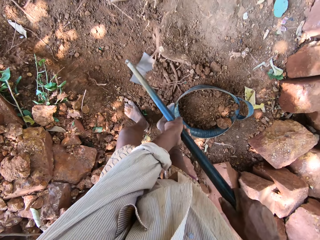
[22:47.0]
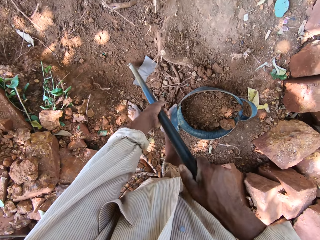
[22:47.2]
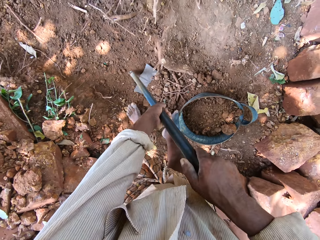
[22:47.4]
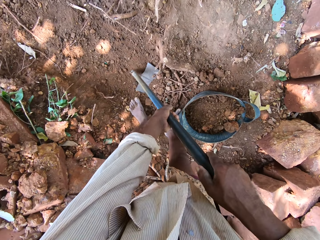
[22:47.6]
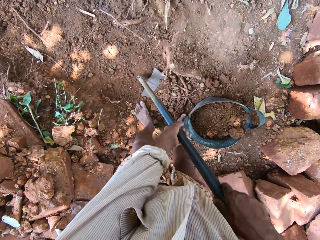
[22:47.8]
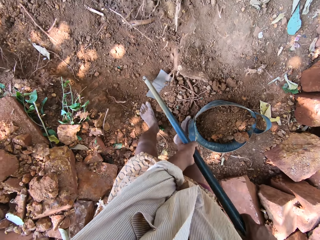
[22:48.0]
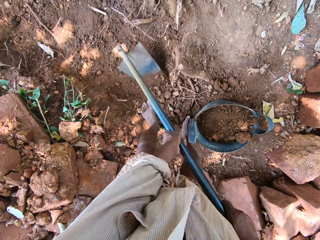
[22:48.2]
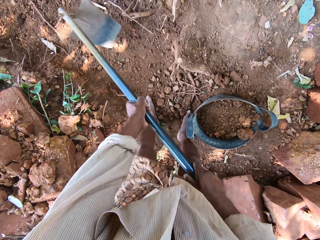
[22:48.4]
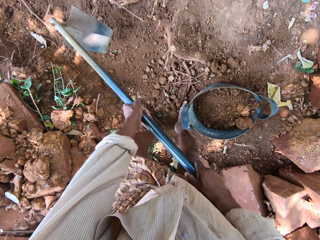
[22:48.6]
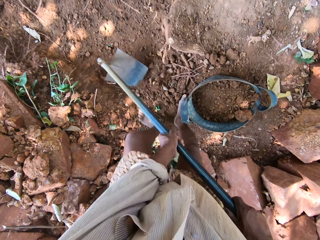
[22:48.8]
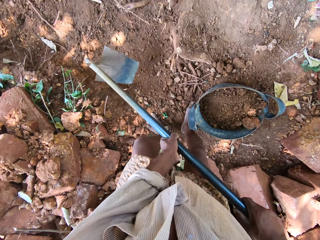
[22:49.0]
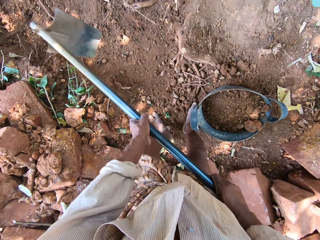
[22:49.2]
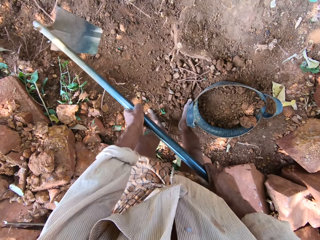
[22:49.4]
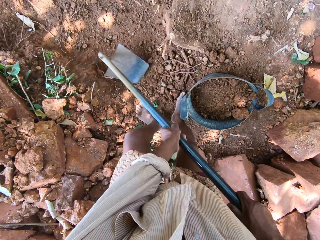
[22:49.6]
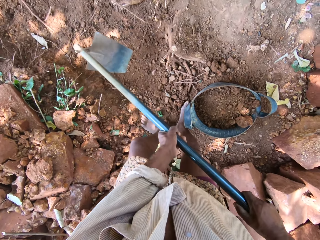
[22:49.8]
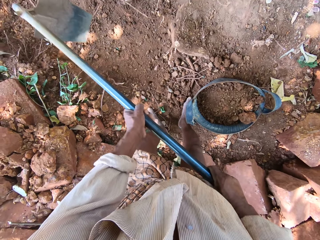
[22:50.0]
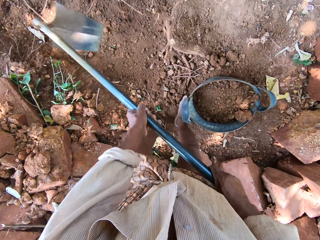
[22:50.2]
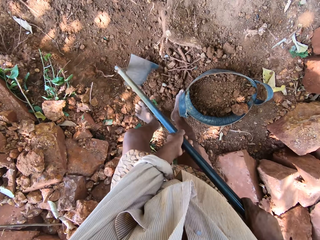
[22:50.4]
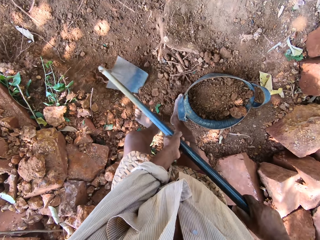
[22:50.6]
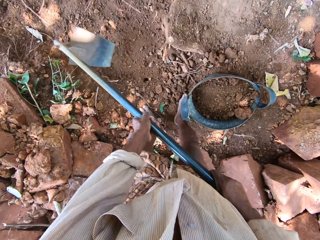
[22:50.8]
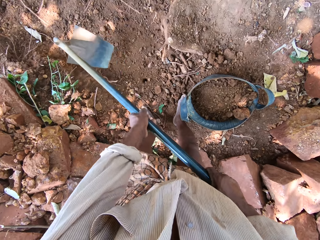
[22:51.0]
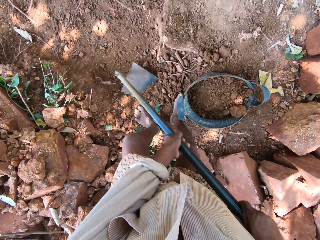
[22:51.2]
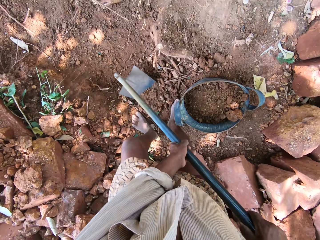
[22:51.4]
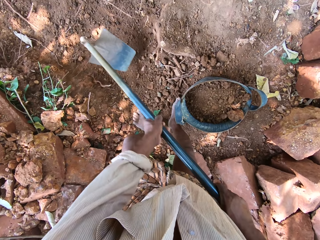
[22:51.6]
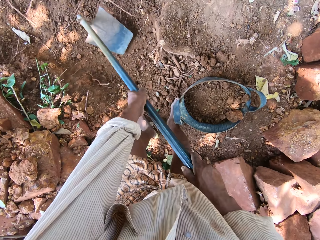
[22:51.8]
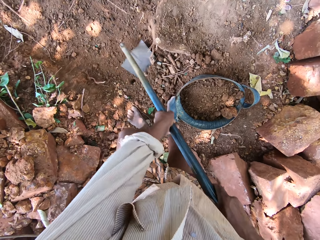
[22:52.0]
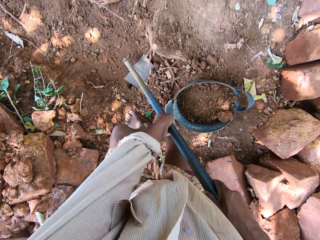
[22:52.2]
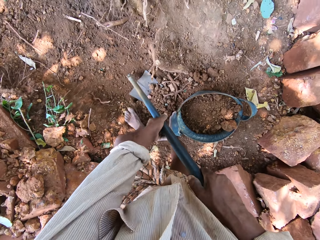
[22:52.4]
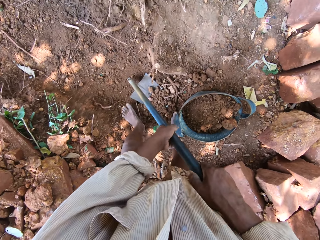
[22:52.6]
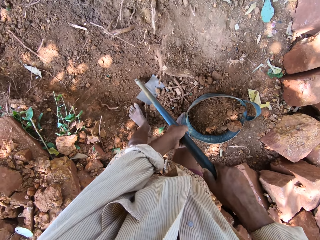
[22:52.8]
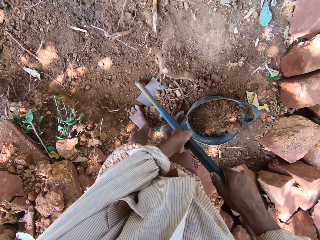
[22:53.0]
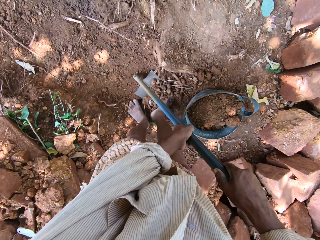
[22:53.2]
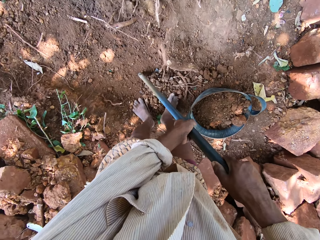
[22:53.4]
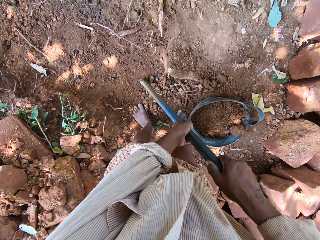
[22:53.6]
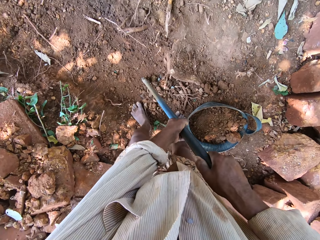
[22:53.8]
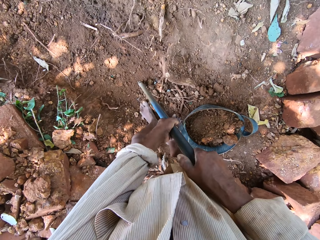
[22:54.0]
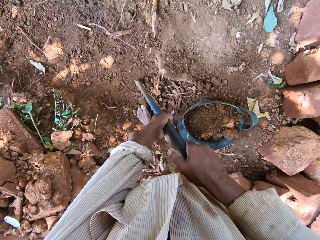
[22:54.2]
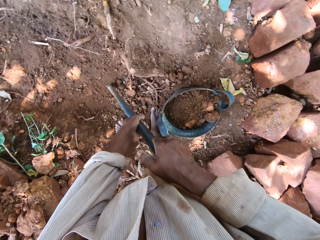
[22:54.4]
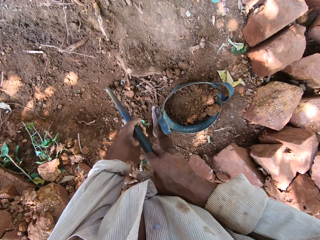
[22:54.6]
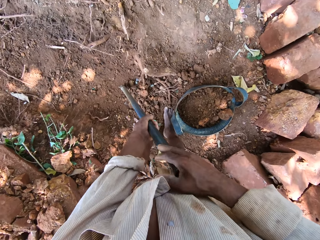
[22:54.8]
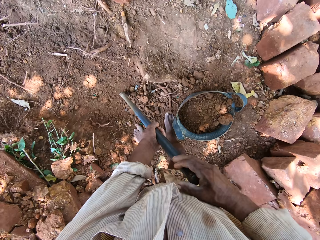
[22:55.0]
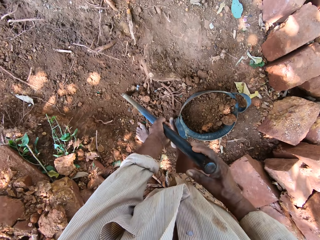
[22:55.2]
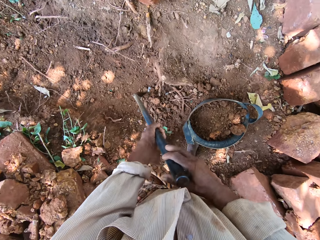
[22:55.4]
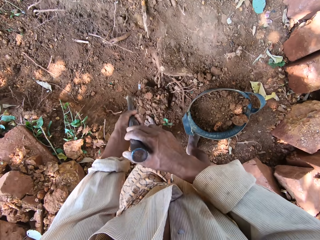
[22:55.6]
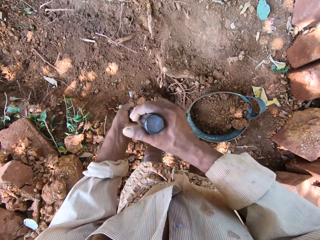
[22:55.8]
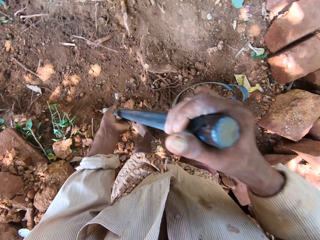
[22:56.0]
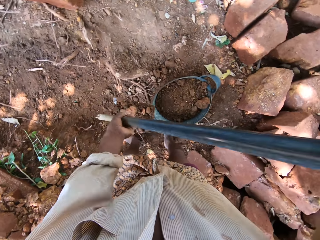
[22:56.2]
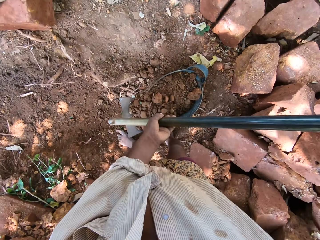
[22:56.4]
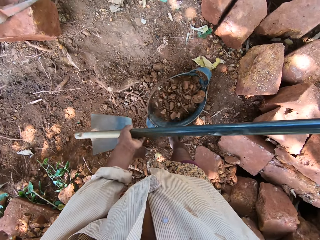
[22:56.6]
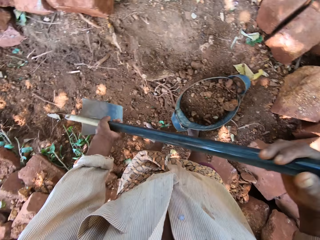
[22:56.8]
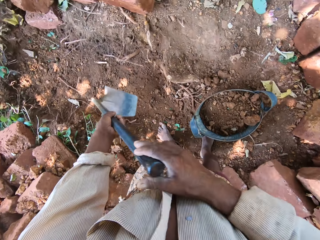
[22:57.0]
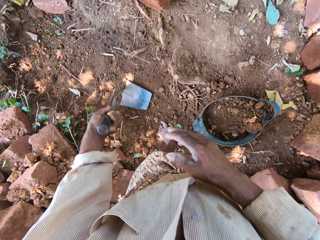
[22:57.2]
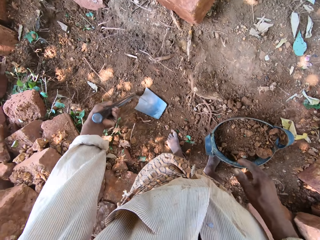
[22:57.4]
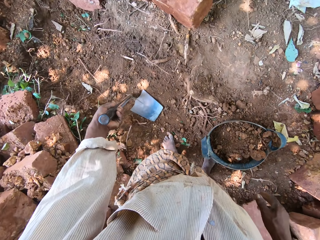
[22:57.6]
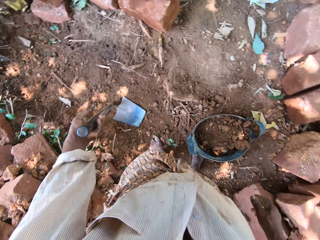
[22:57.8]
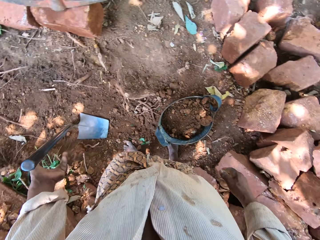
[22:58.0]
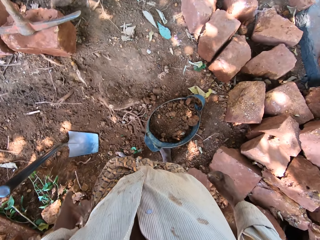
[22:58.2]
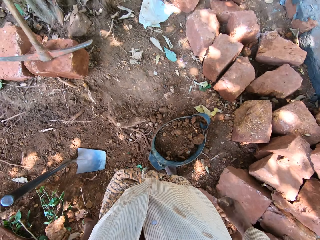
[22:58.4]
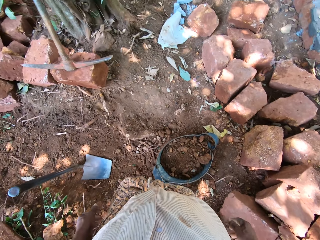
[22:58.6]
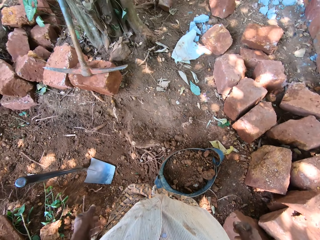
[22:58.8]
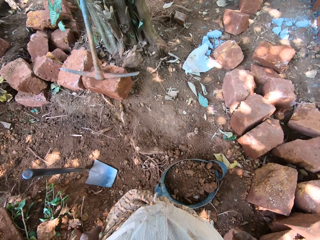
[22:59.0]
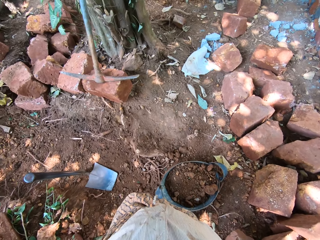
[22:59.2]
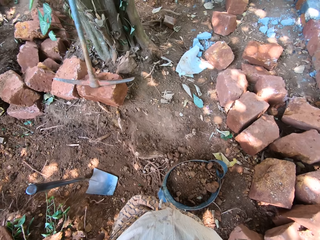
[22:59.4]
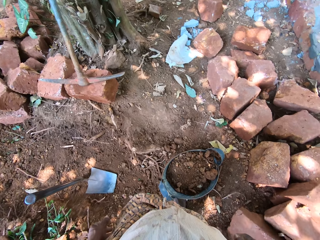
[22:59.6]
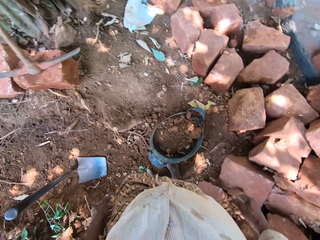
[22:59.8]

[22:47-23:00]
The camera wearer moves the sand onto the hoe with his legs. He picks up the sand with the hoe in his hands. He pours the sand in the bowl on the ground with the hoe in his hands. He drops the hoe on the ground with his left hand.

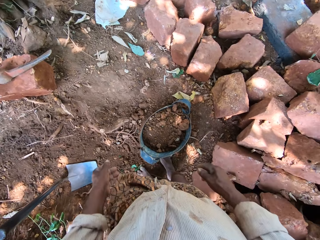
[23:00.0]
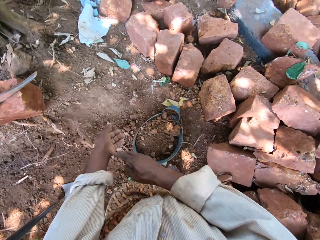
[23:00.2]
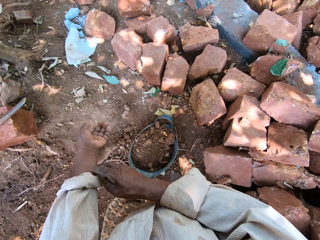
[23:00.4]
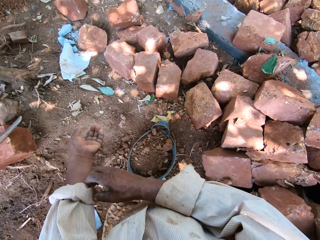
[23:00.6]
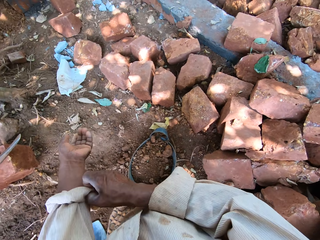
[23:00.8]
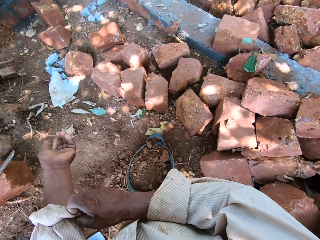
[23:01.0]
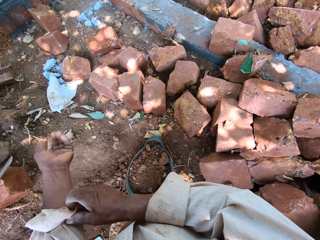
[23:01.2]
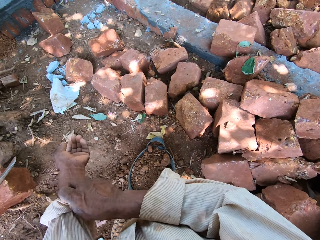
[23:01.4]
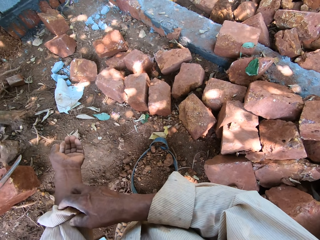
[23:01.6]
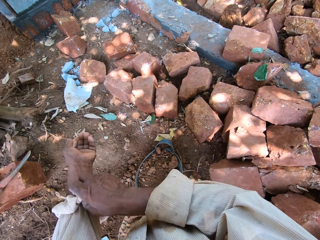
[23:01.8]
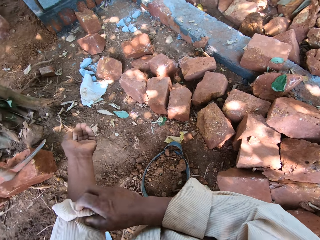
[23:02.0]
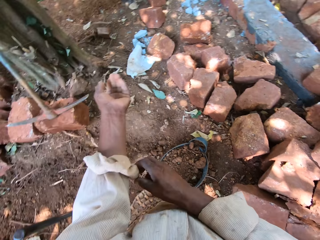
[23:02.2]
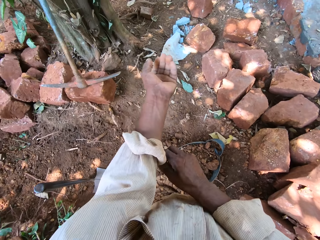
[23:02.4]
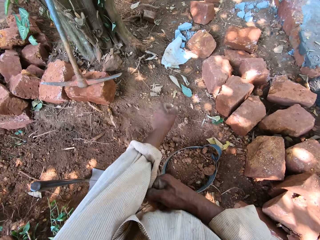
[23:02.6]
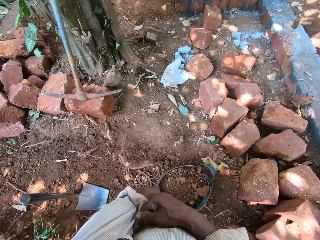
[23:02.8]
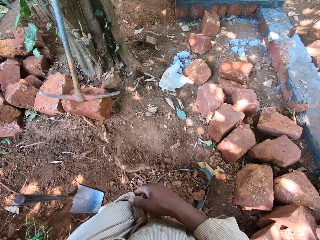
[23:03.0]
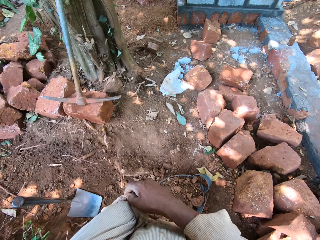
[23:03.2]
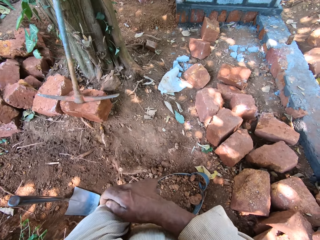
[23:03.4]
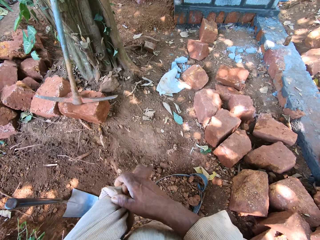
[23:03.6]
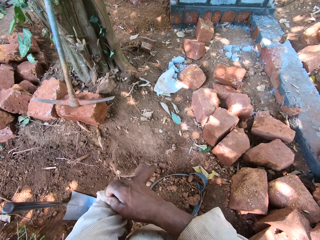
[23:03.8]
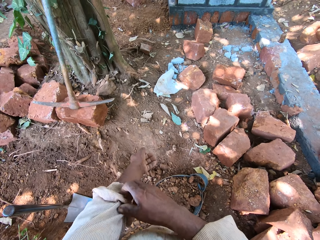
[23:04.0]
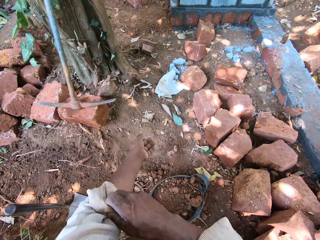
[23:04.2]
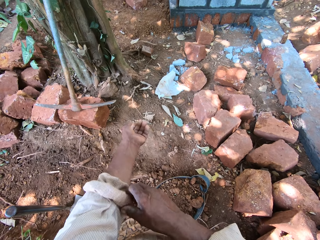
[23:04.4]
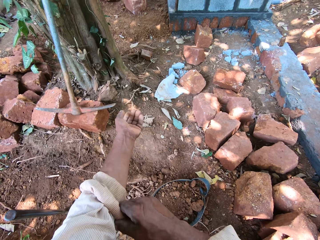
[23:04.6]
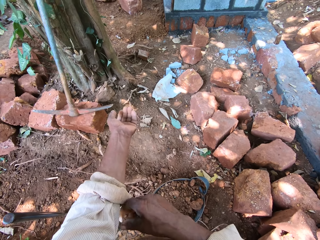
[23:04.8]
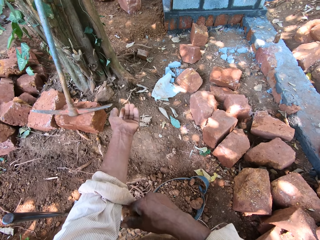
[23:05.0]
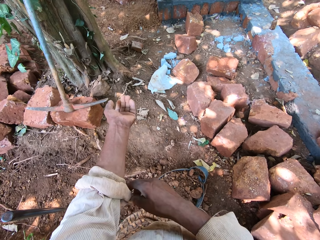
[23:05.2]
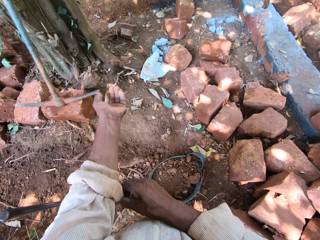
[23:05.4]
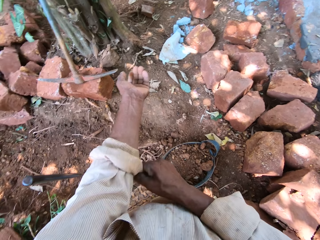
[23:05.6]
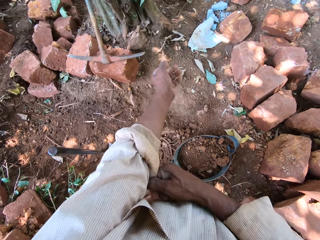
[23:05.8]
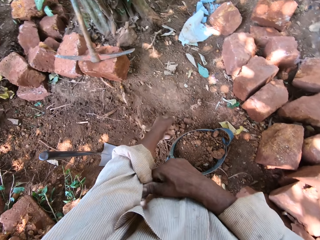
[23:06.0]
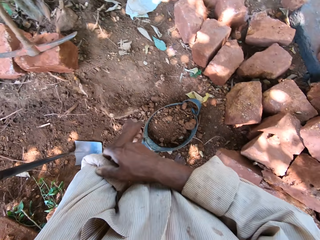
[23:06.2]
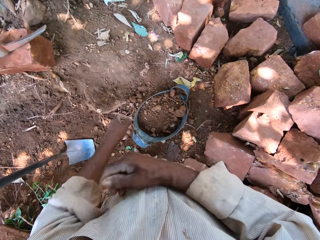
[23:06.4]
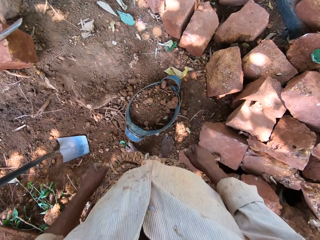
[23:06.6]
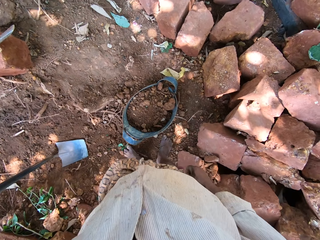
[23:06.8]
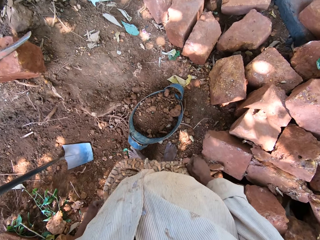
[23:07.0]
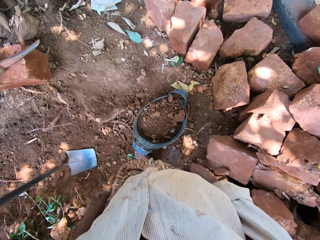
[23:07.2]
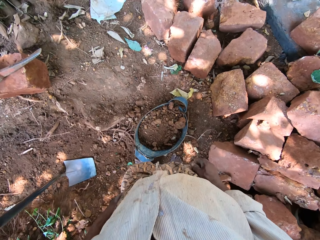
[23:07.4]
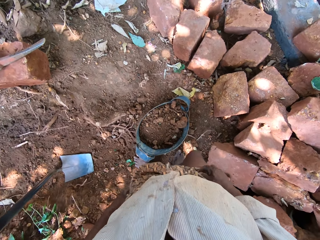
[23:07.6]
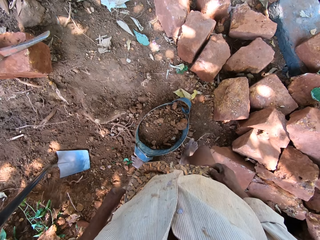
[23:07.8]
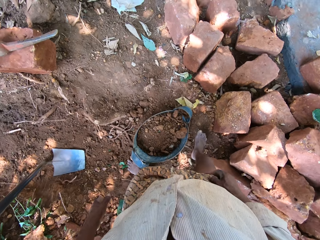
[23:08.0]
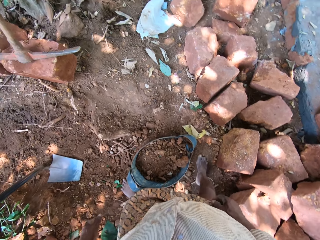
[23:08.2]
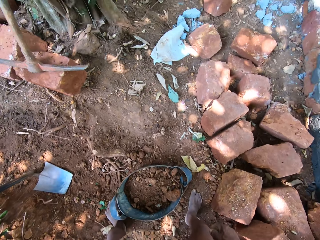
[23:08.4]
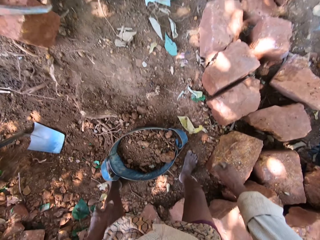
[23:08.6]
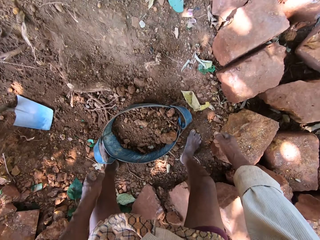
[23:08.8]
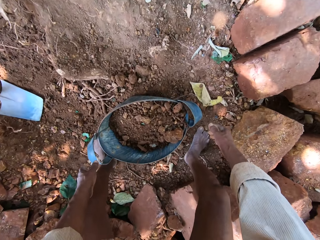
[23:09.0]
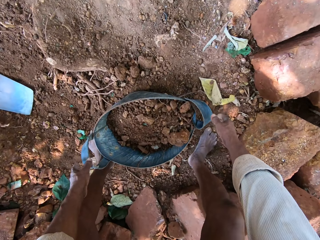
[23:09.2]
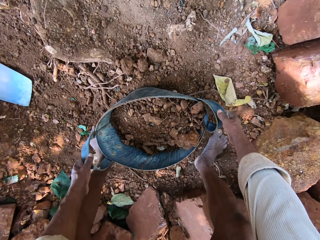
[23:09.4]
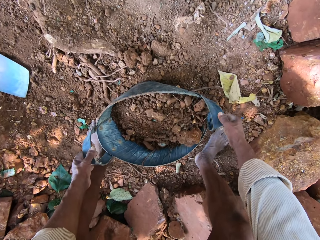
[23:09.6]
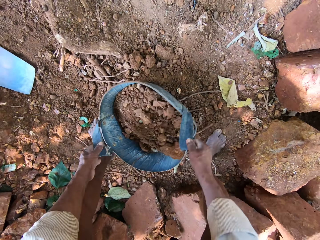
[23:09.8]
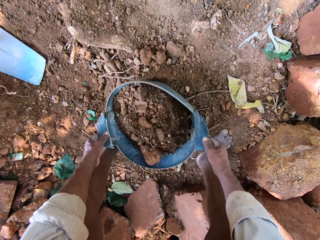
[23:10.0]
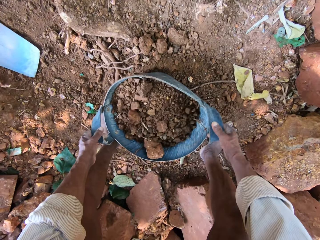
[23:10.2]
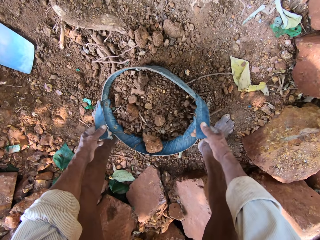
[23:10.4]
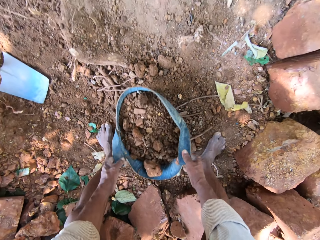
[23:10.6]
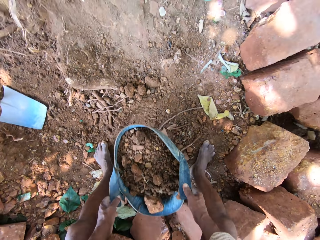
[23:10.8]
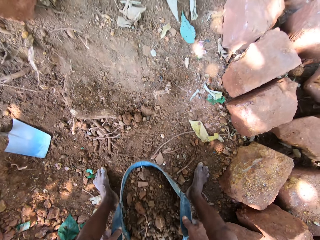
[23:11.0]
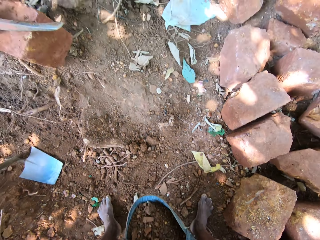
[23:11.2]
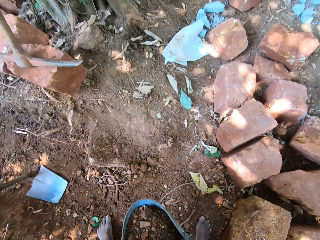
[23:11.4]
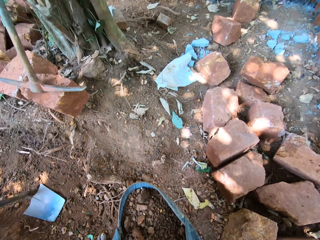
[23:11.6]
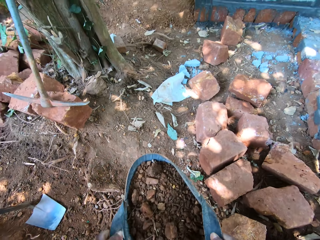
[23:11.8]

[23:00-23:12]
The camera wearer rolls up the left sleeve of his shirt with his right hand. He adjusts his wrapper with his hands. He picks up the bowl of soil from the ground with his hands.
